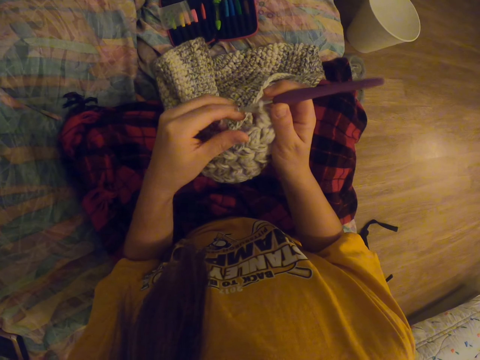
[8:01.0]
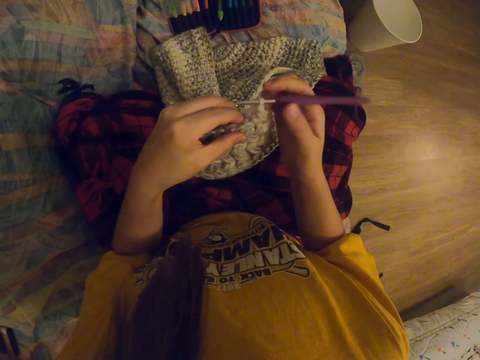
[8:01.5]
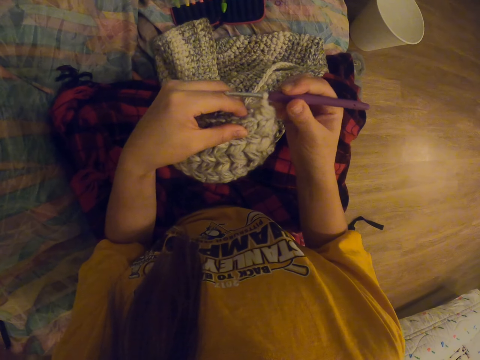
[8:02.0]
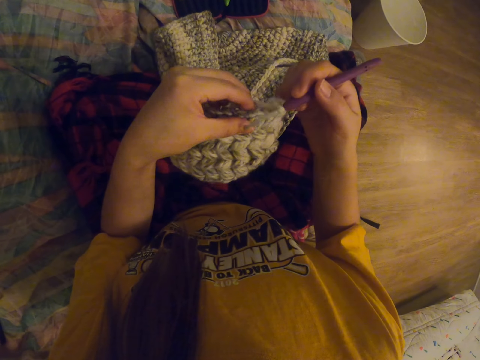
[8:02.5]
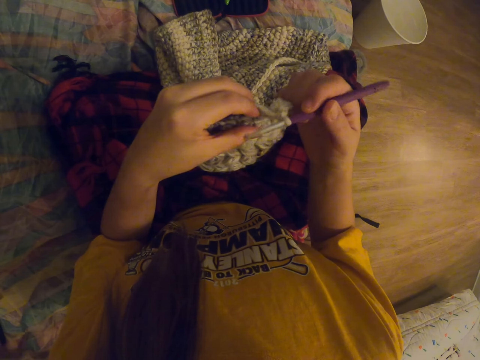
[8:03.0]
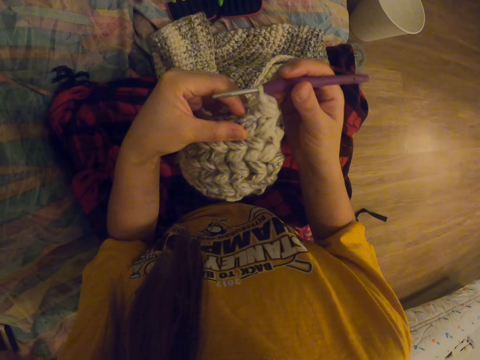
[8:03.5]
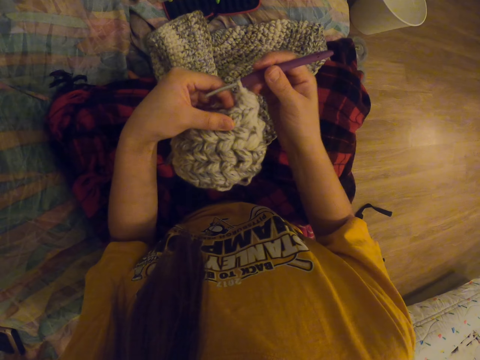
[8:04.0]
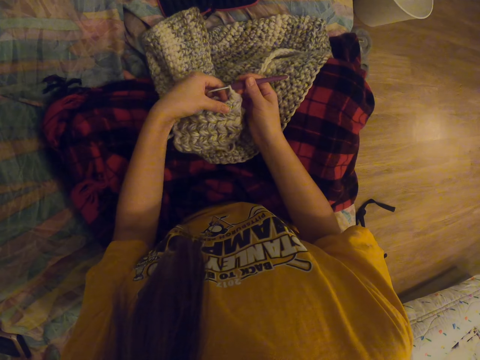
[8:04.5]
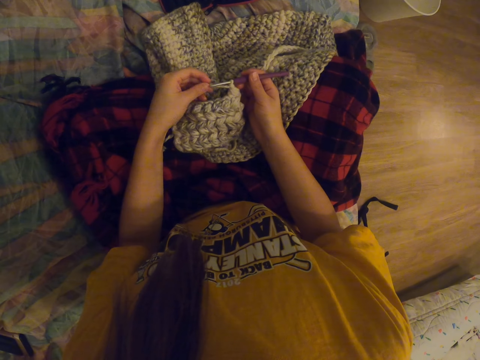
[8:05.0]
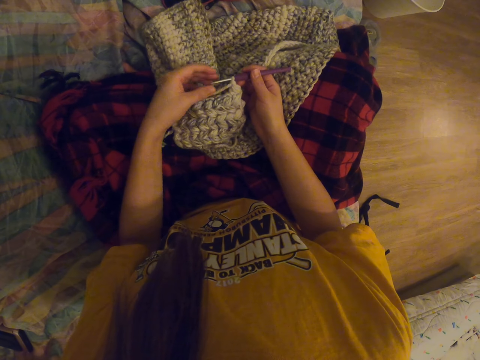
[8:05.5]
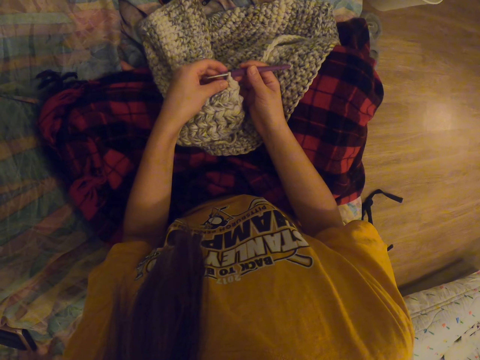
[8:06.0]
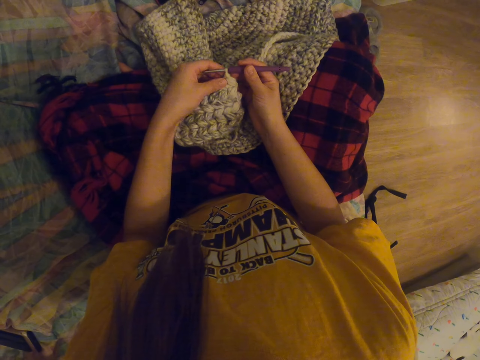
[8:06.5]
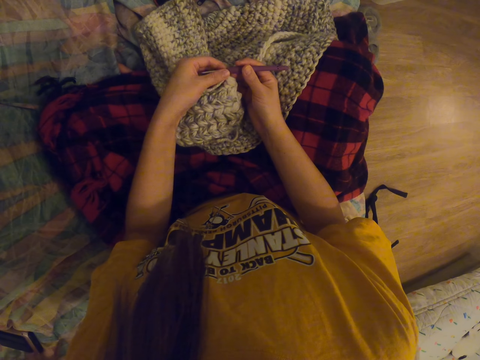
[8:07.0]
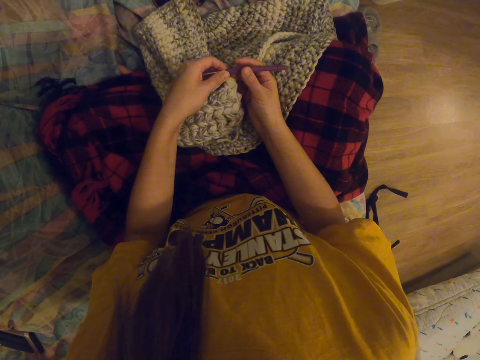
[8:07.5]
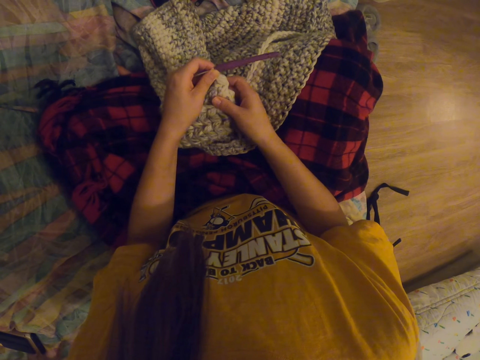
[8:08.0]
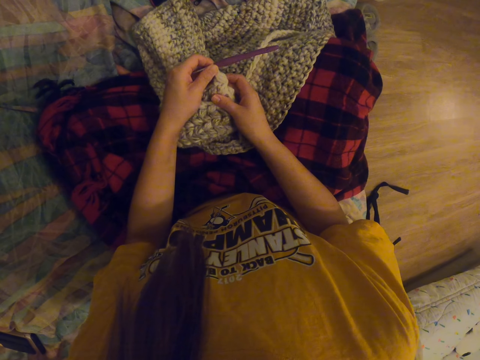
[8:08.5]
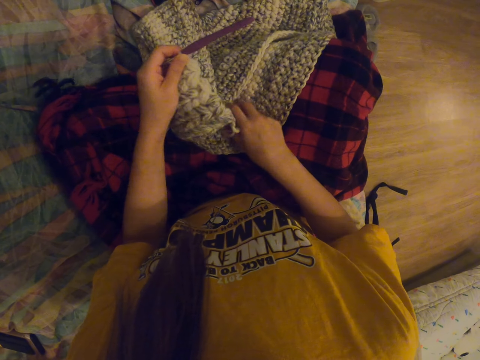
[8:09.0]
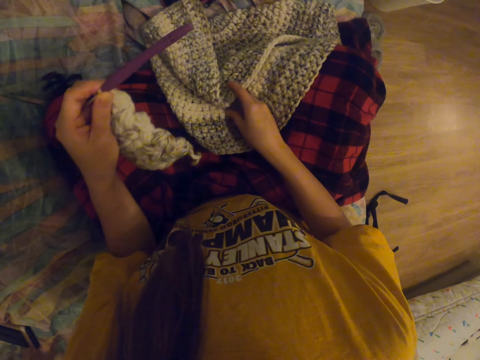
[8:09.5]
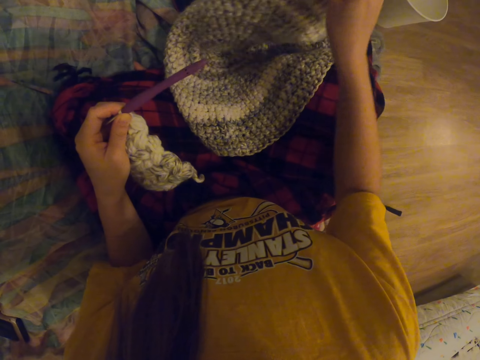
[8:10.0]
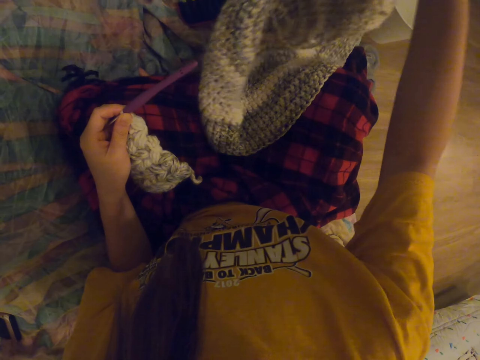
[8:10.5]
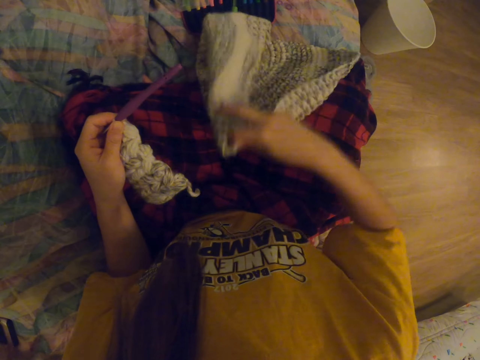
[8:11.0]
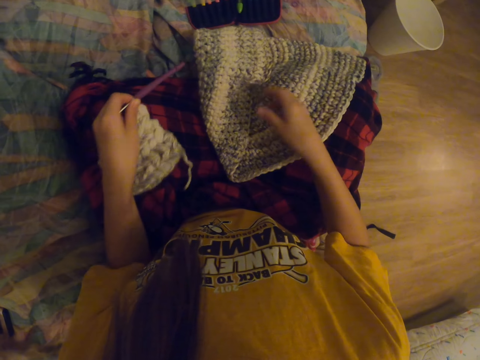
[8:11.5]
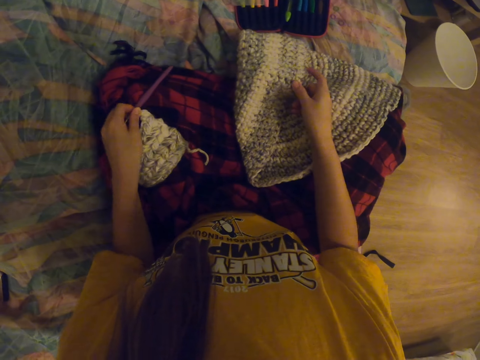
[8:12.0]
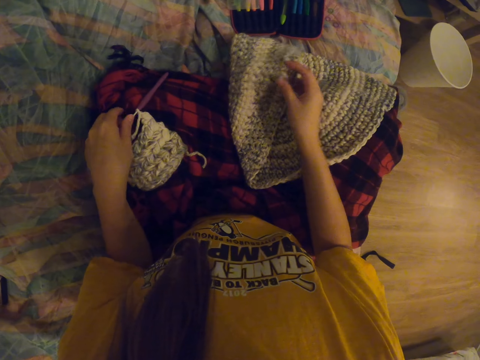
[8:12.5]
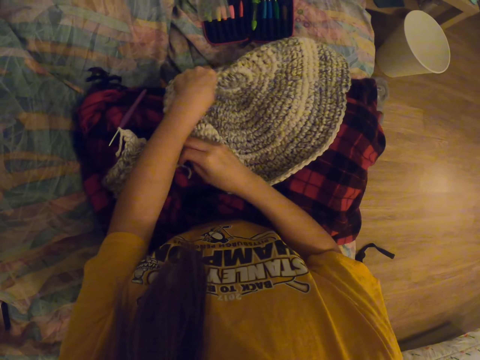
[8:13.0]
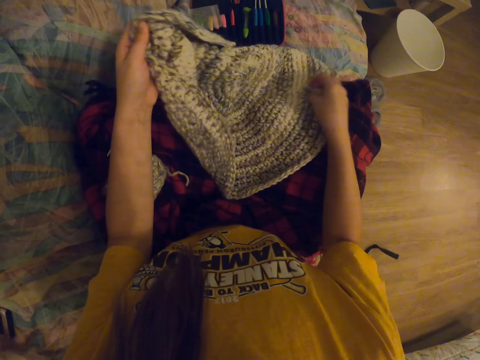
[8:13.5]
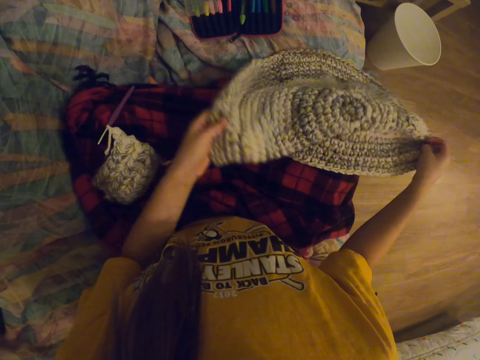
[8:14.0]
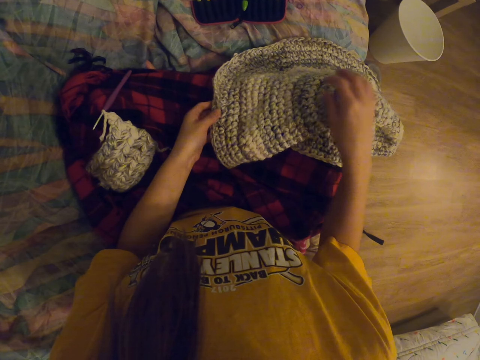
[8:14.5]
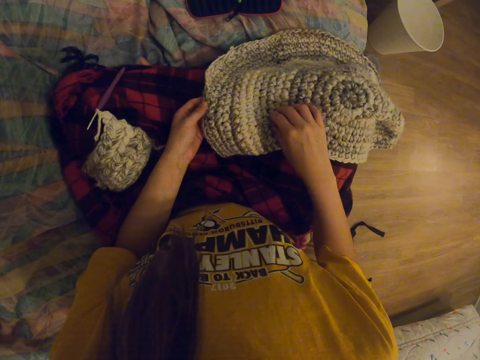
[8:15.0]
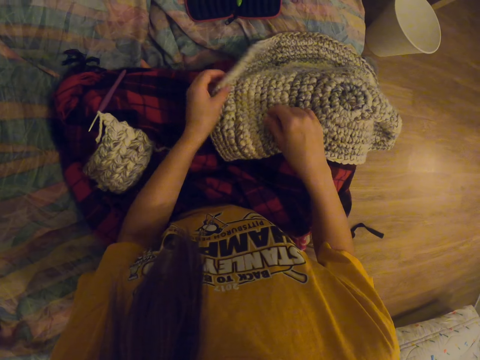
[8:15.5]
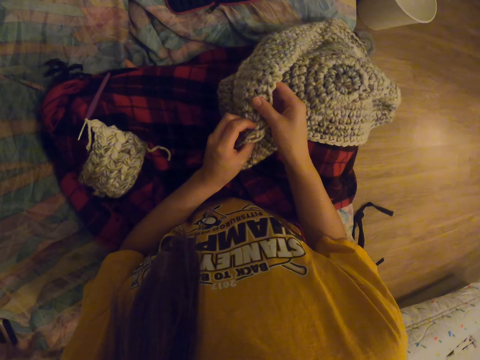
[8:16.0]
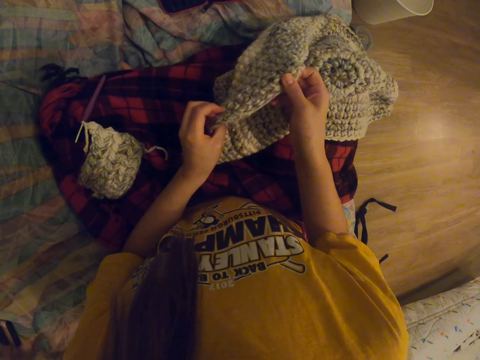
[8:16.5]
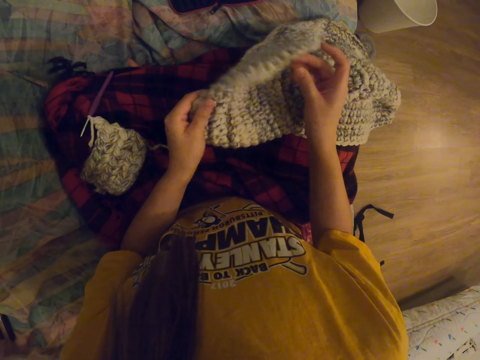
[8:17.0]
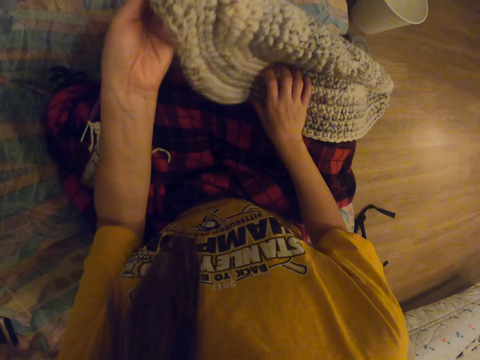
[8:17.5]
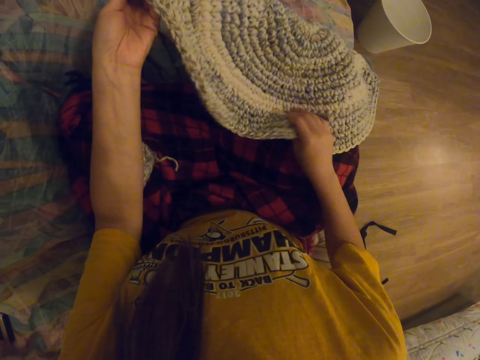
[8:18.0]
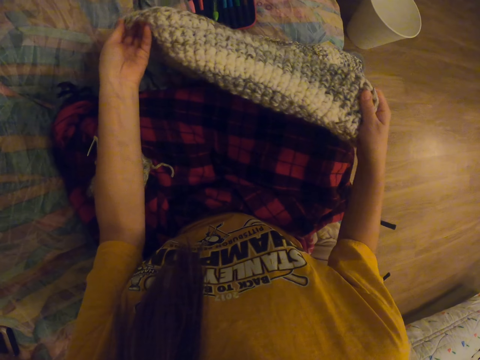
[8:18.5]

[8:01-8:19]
The camera wearer puts knitted fabric on a pillow. They hold the knitted fabric with the left hand. They pick up the knitted fabric or larger crochet with the right hand. They put the knitted fabric on the pillow. They straighten the larger crochet with both hands. They move the knitted fabric aside and hold the knitted fabric.

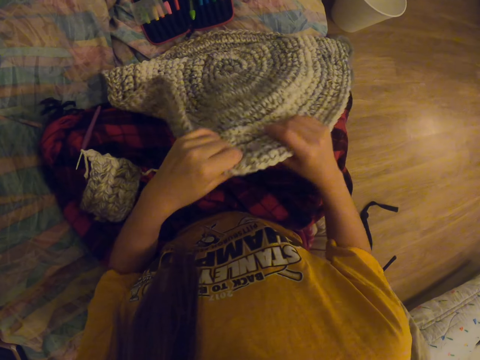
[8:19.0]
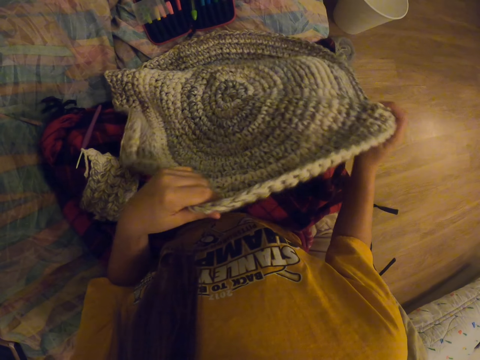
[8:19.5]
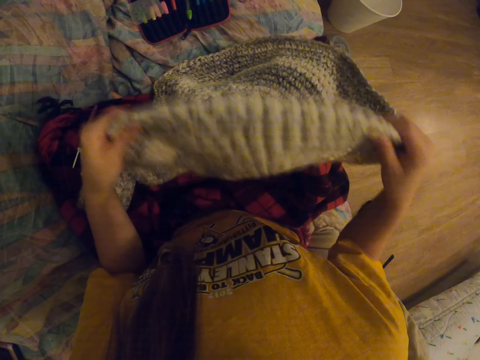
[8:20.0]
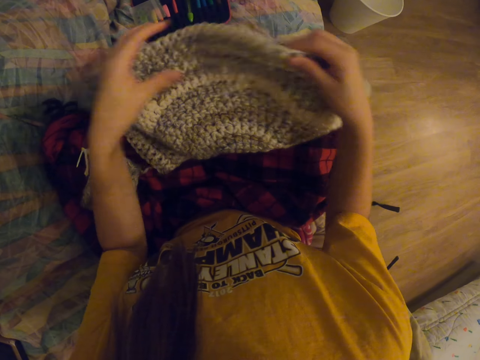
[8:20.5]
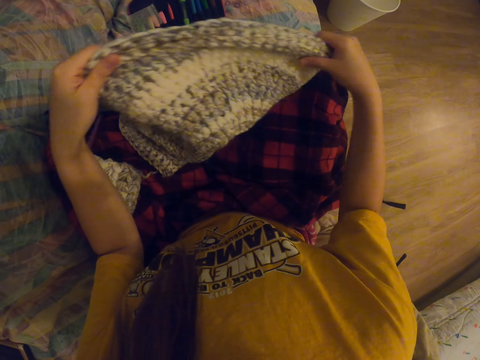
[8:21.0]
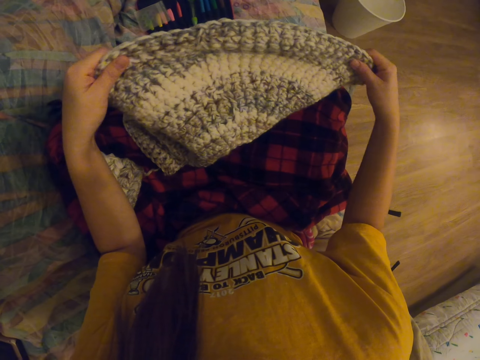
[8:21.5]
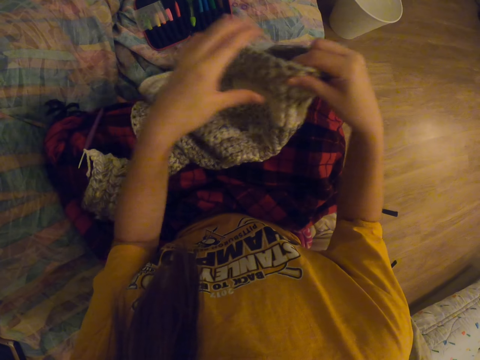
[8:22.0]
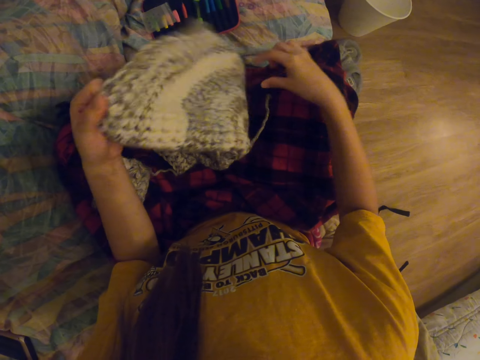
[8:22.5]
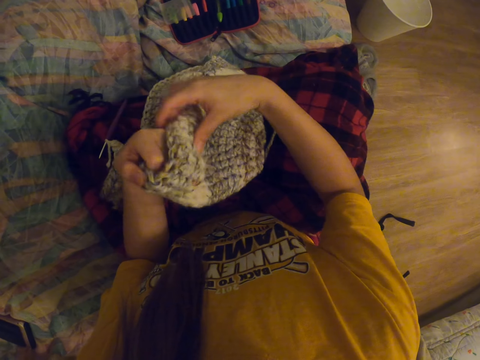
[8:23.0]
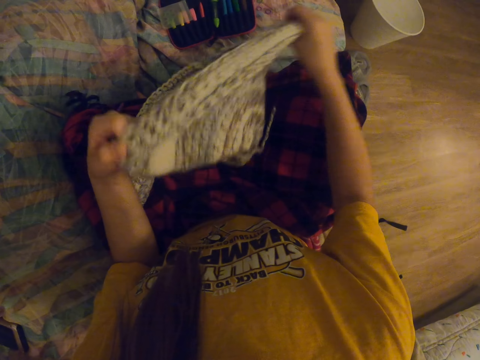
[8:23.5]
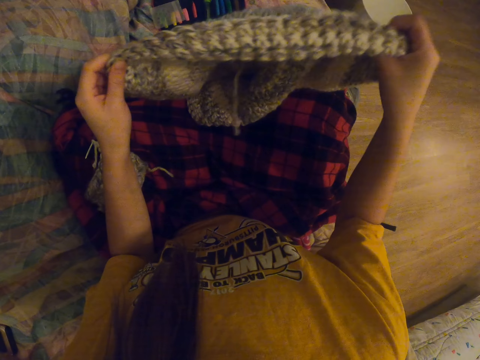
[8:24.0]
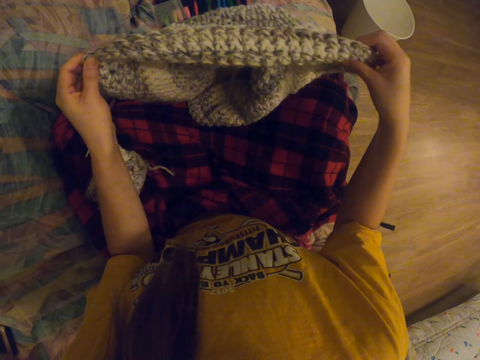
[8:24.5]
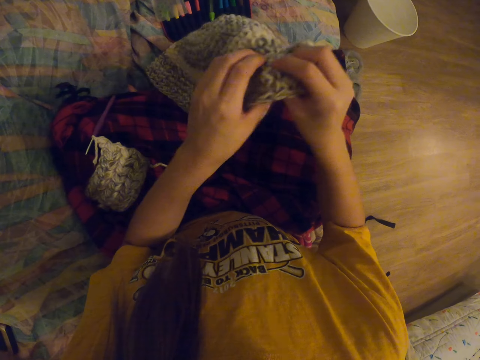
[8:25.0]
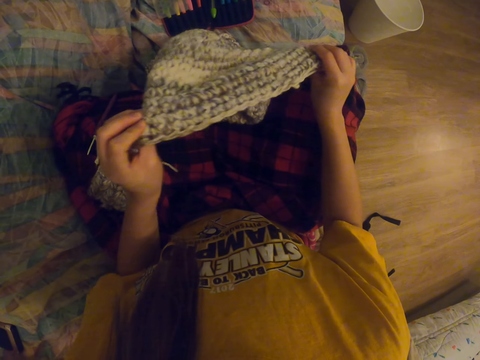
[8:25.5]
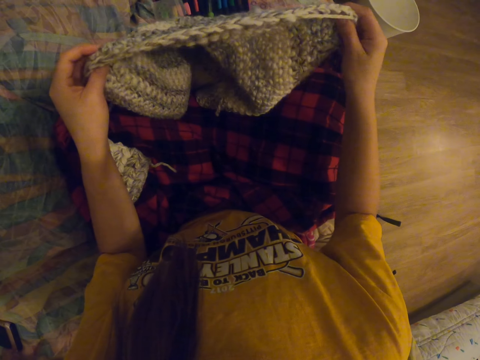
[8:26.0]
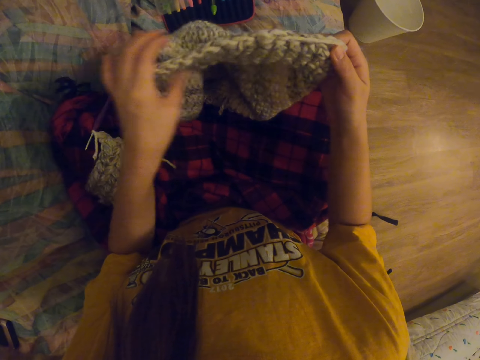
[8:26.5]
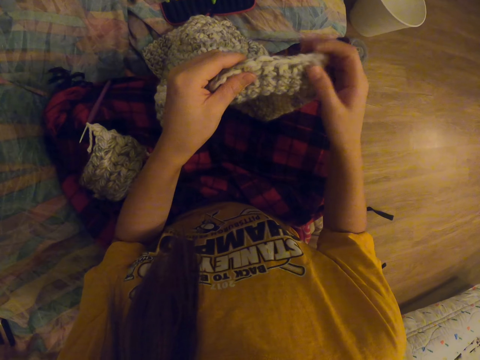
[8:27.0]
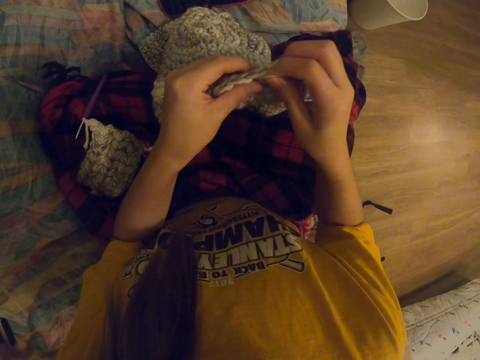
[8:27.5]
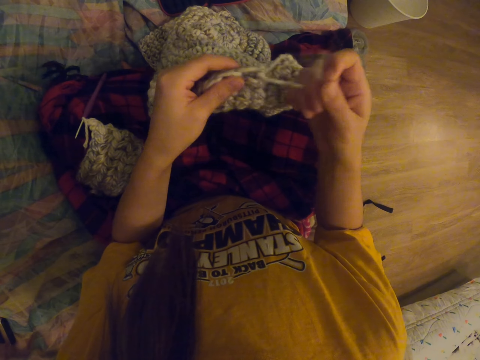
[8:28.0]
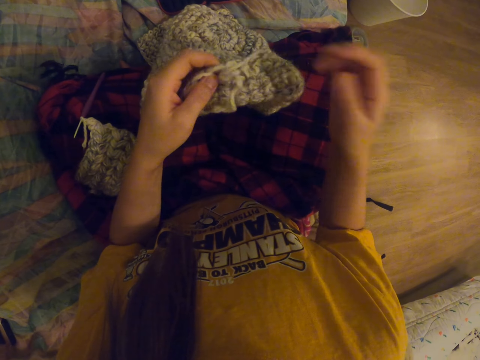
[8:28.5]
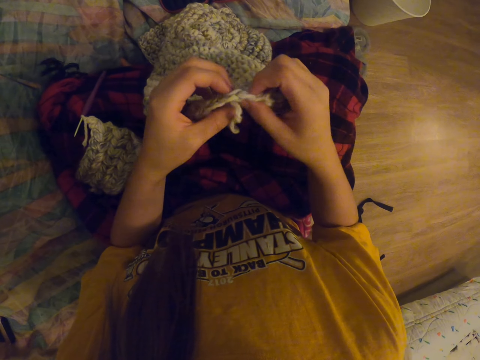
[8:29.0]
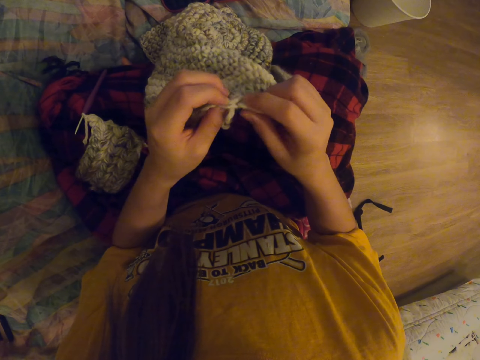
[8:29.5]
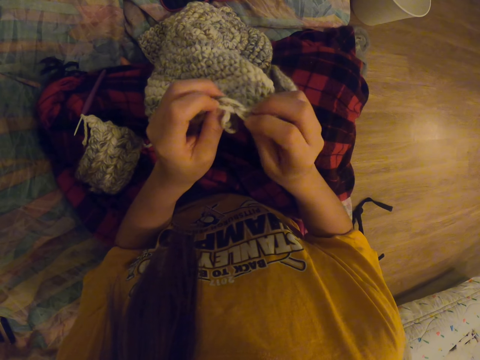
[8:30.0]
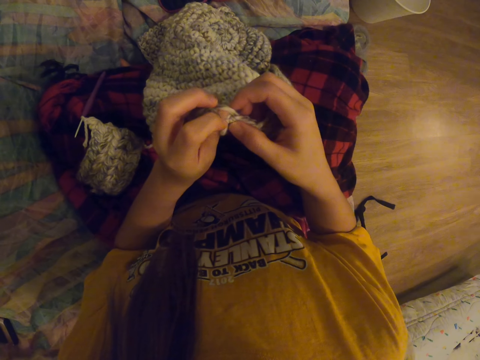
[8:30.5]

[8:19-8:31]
The camera wearer looks at the patterns on the knitted fabric. They hold thread from the knitted fabric. They unfasten the larger crochet.
